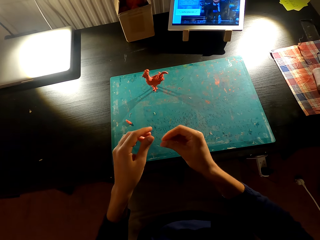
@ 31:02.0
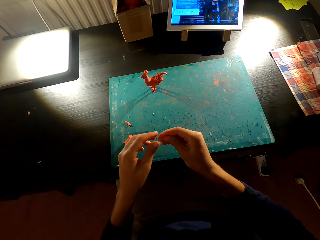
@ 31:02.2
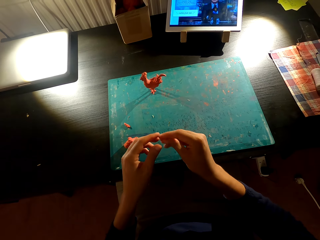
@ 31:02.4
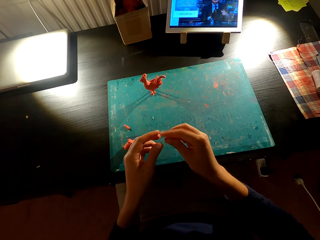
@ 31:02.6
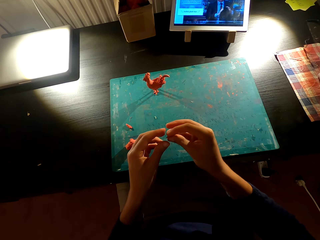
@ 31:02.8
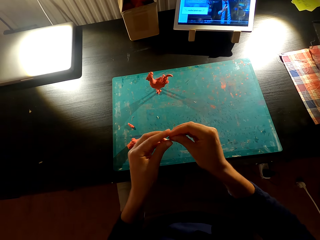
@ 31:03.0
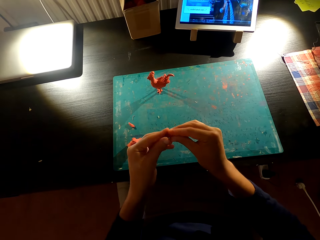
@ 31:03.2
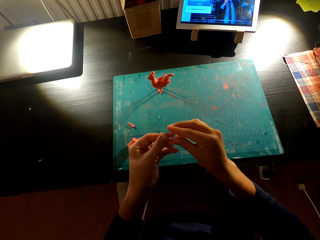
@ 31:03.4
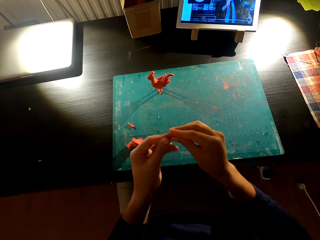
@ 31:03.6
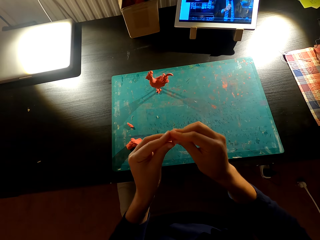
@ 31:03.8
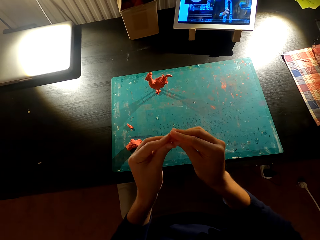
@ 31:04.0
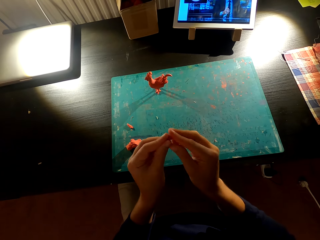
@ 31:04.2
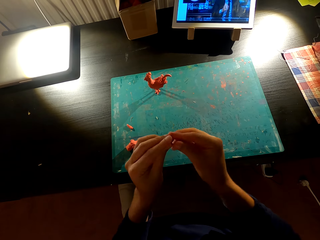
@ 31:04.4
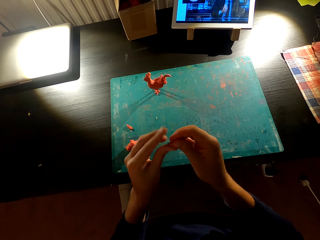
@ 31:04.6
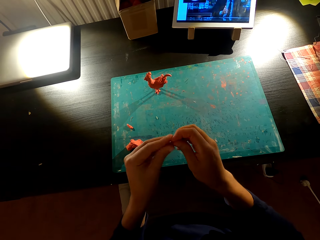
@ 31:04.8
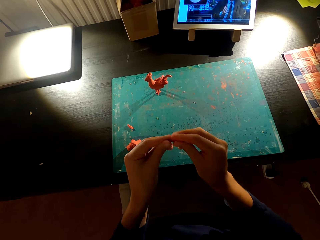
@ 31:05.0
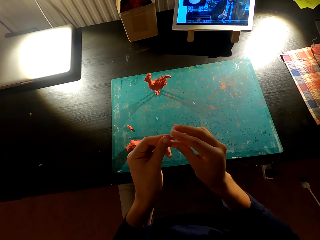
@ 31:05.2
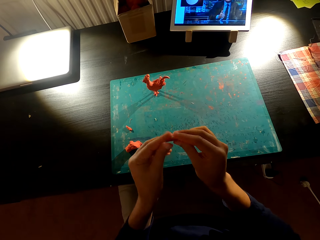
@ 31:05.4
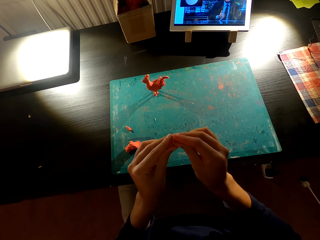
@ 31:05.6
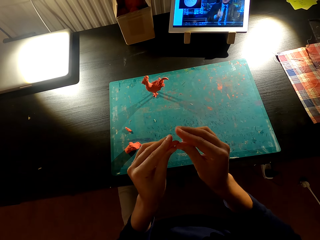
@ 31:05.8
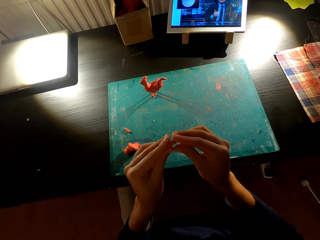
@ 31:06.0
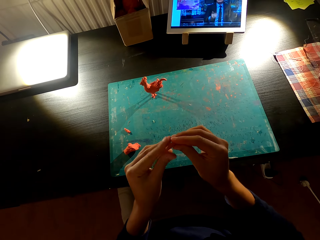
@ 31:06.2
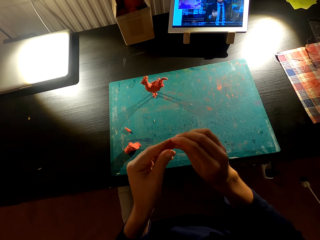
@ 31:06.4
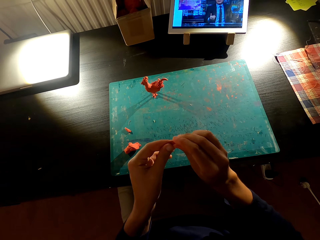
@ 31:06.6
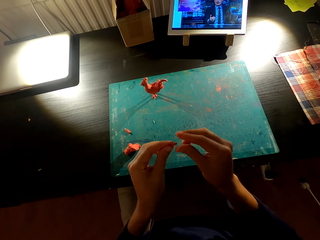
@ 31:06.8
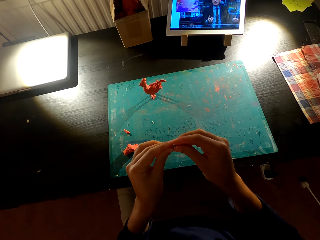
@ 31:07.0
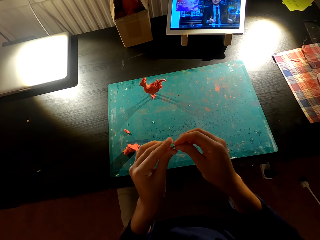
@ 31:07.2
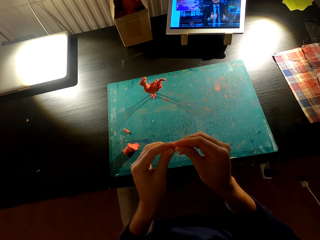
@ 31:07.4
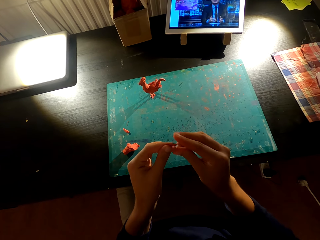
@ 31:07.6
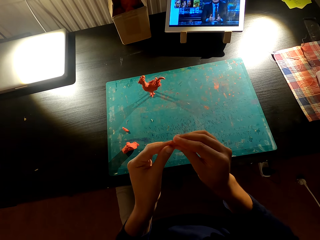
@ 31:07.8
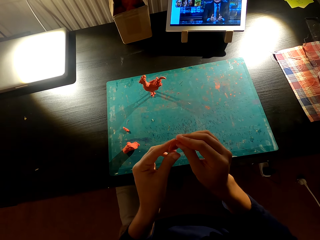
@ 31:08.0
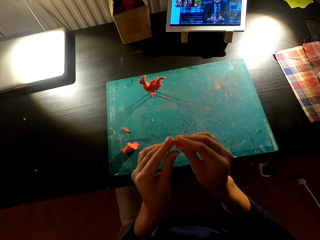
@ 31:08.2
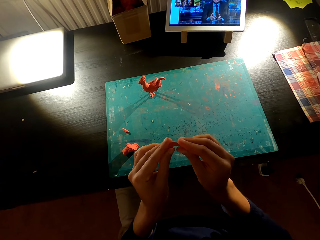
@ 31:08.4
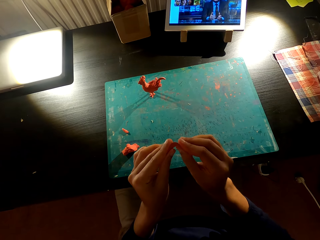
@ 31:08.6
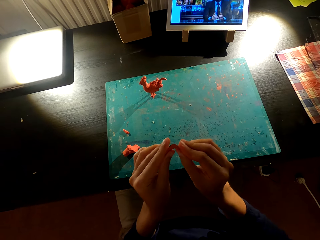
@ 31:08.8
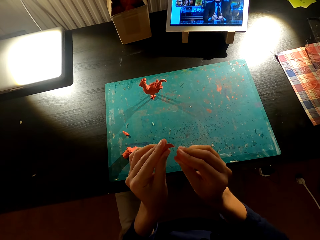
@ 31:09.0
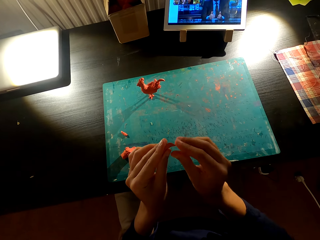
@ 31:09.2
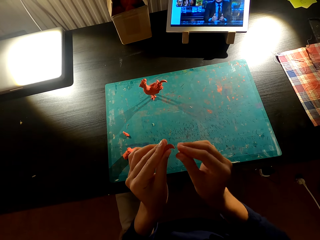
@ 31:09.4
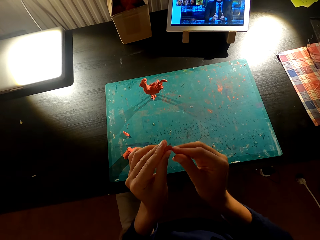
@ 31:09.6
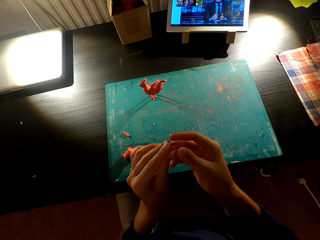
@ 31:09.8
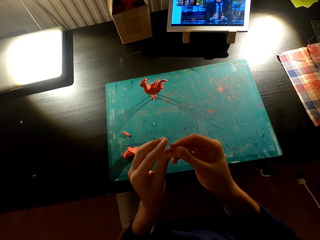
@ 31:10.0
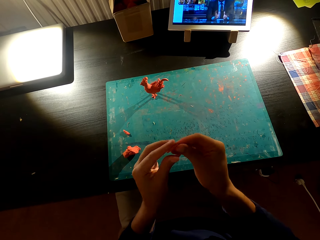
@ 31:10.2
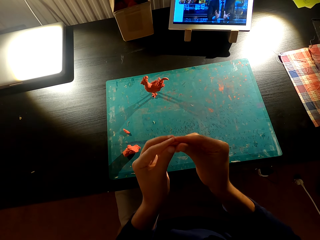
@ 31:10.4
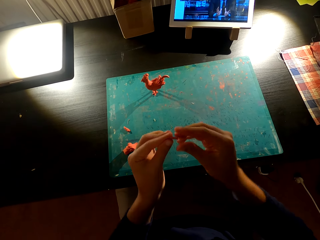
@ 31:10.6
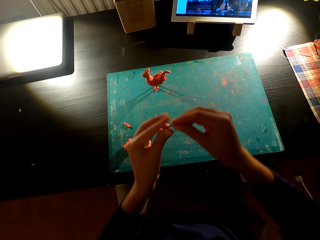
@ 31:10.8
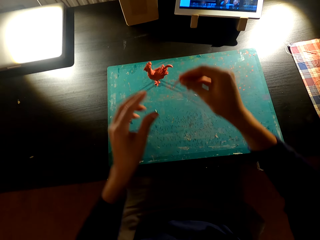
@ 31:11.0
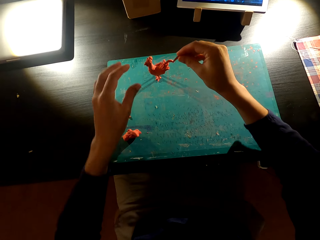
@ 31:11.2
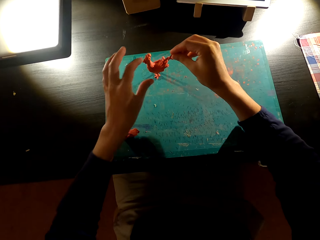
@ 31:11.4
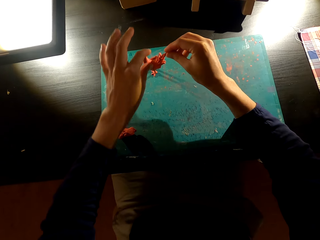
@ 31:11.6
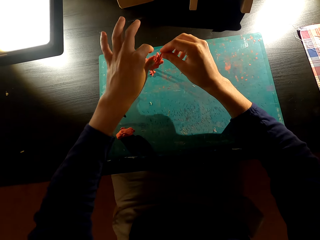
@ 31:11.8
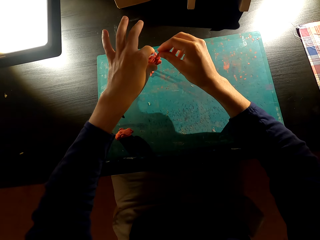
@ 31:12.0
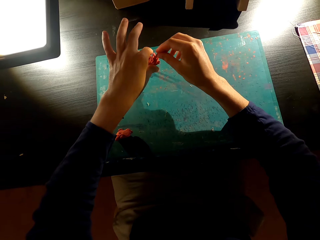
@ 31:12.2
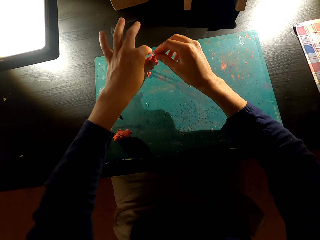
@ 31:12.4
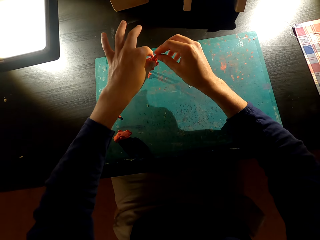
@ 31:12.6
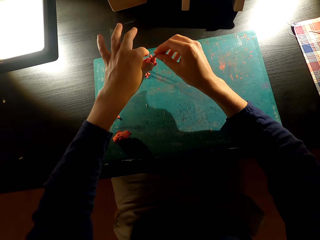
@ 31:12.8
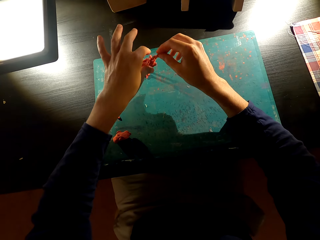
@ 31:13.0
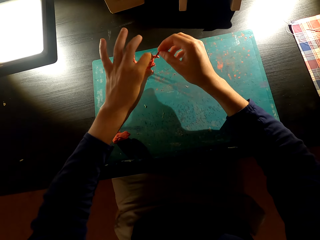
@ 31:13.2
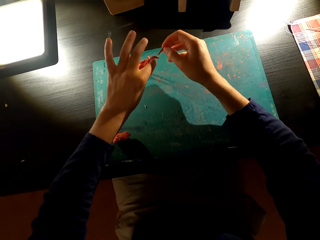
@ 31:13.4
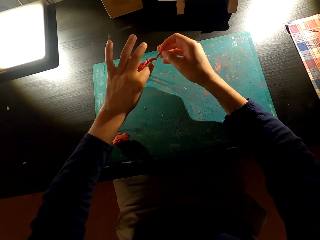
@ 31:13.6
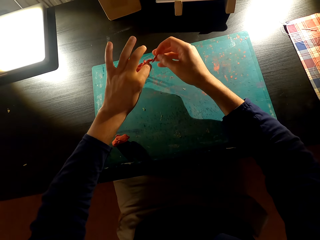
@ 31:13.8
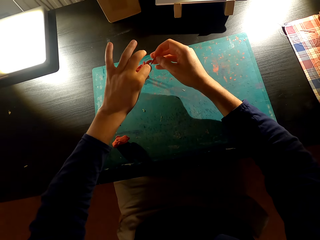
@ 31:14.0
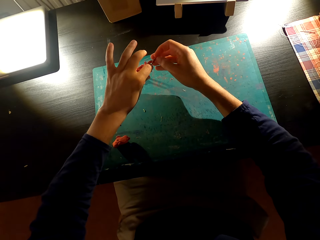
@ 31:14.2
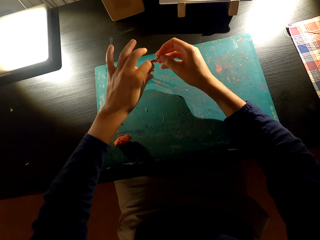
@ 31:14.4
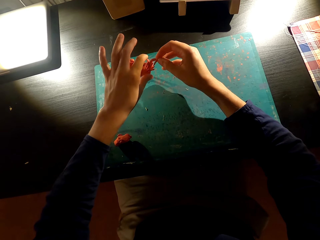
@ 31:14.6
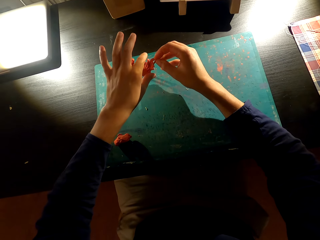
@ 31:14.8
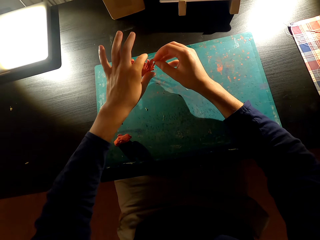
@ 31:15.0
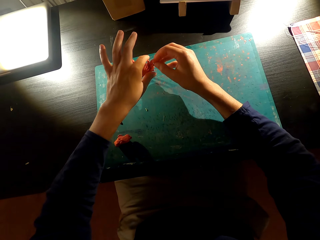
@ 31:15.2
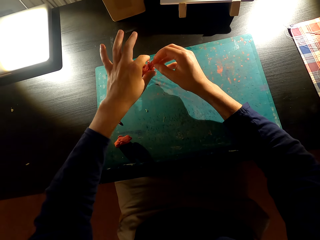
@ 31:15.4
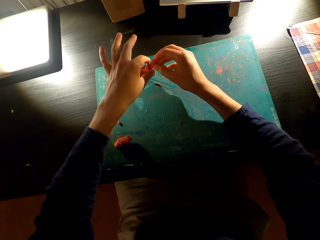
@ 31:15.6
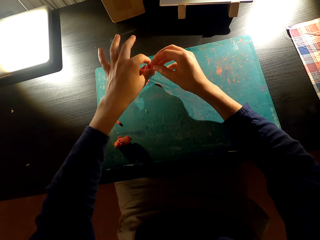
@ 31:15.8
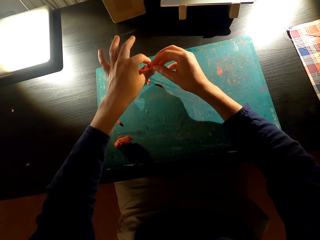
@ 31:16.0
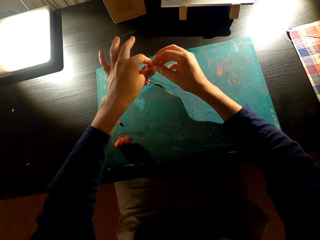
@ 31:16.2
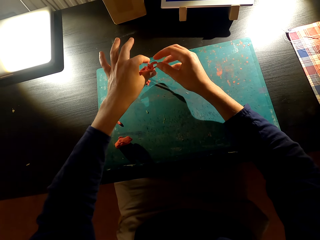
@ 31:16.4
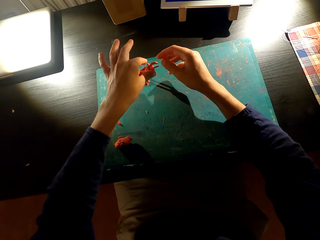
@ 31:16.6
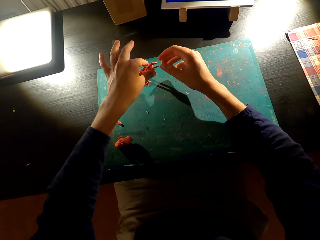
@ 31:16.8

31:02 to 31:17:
The camera wearer molds plasticine in his hands. He adds plasticine on the molded chicken with both hands.

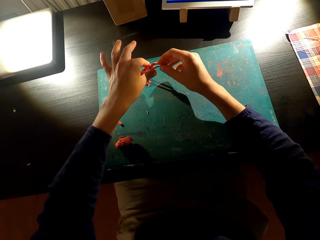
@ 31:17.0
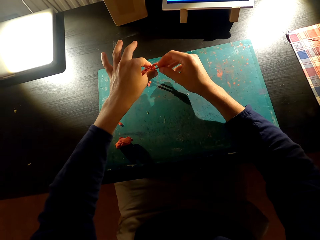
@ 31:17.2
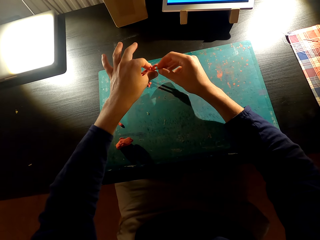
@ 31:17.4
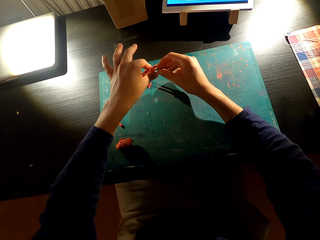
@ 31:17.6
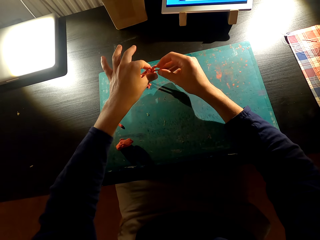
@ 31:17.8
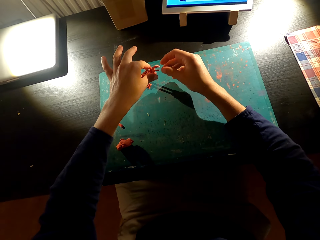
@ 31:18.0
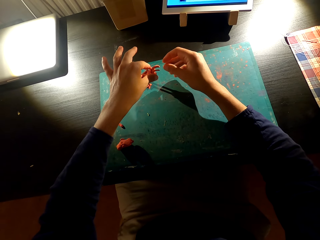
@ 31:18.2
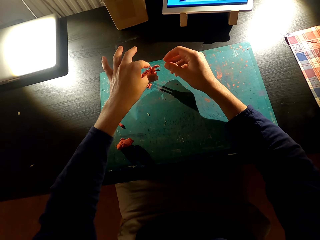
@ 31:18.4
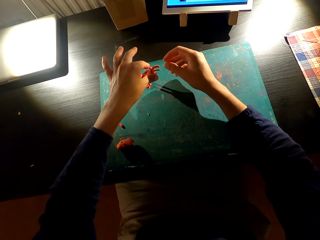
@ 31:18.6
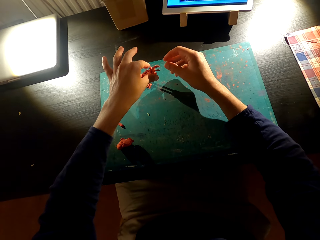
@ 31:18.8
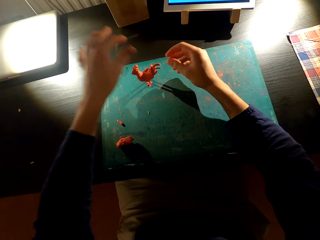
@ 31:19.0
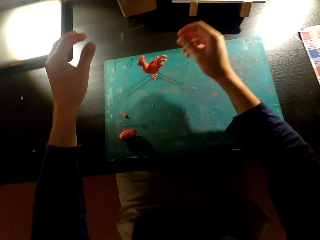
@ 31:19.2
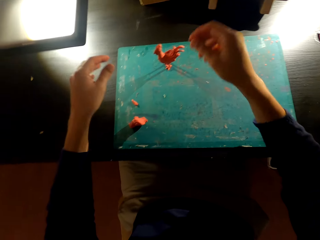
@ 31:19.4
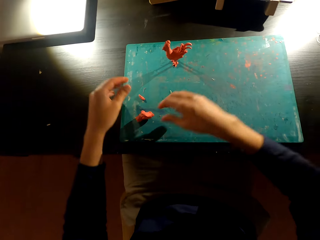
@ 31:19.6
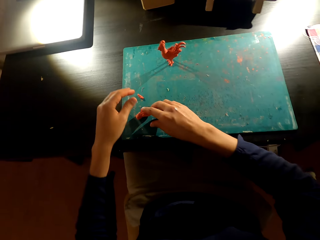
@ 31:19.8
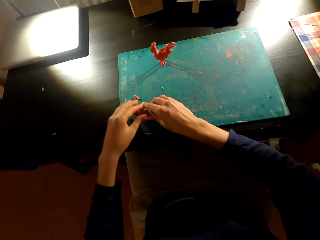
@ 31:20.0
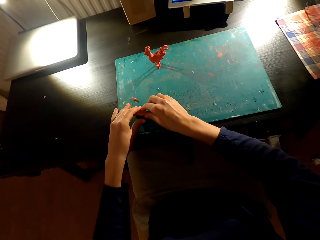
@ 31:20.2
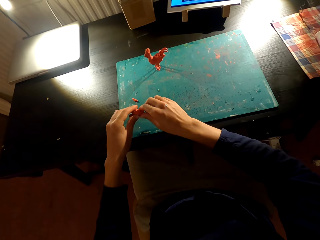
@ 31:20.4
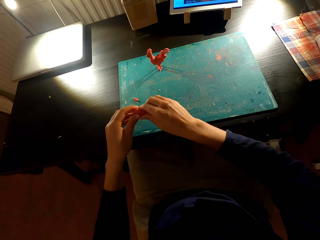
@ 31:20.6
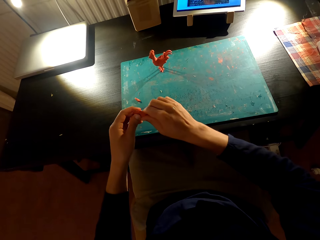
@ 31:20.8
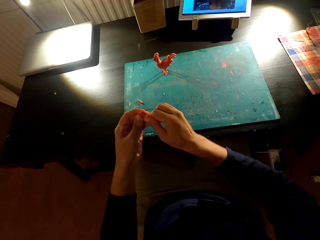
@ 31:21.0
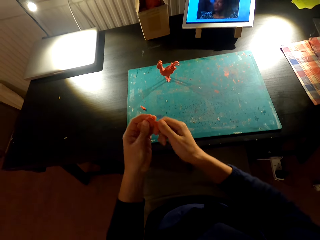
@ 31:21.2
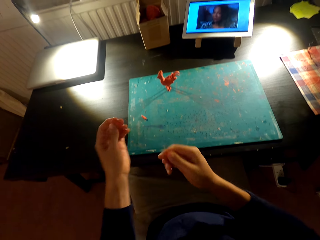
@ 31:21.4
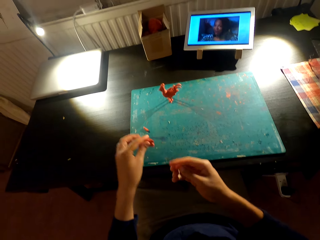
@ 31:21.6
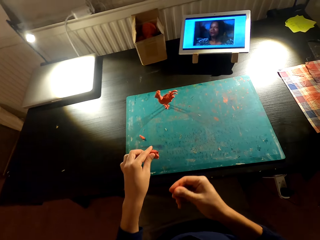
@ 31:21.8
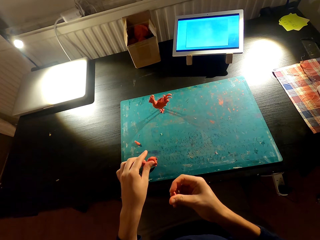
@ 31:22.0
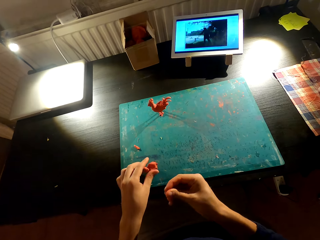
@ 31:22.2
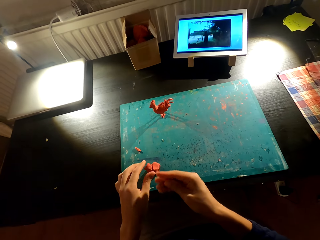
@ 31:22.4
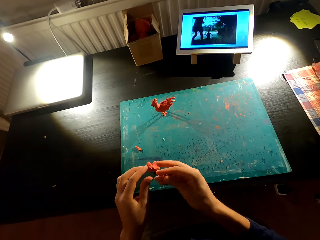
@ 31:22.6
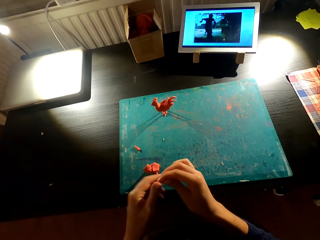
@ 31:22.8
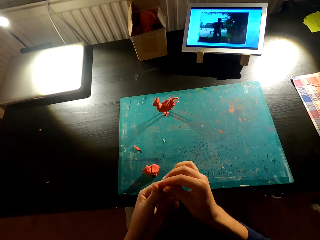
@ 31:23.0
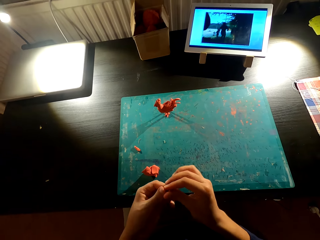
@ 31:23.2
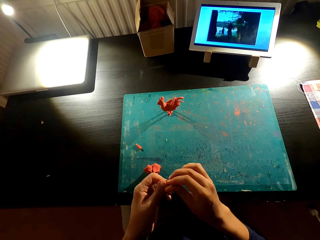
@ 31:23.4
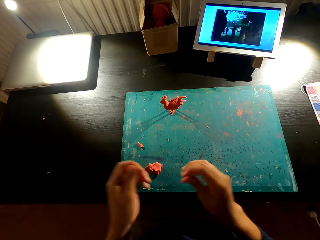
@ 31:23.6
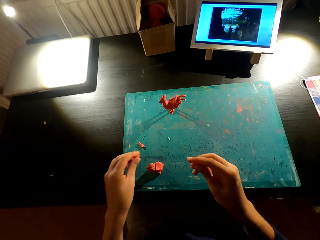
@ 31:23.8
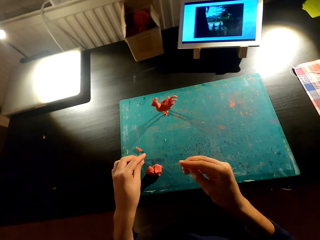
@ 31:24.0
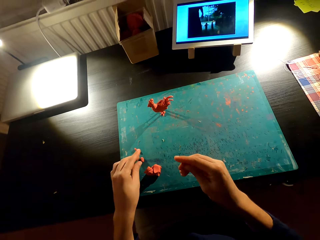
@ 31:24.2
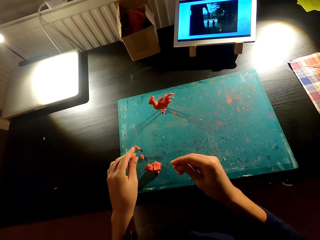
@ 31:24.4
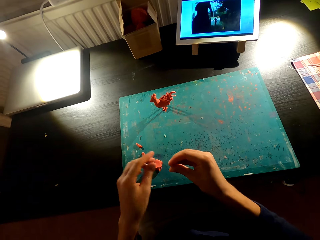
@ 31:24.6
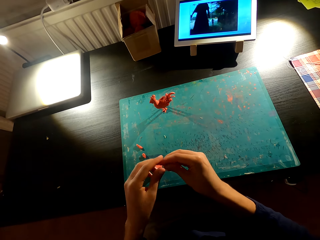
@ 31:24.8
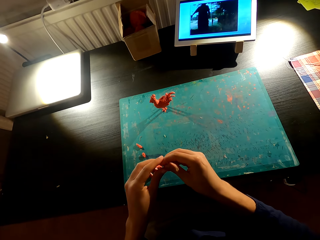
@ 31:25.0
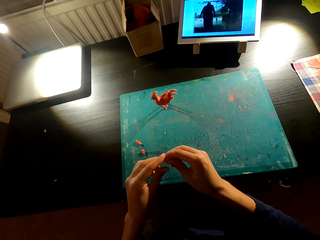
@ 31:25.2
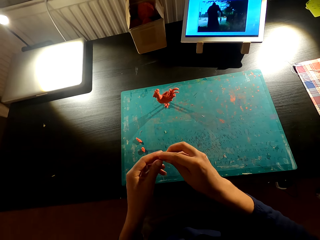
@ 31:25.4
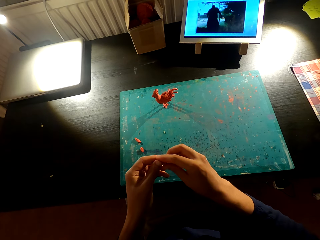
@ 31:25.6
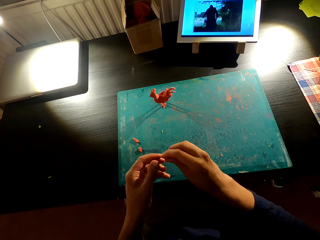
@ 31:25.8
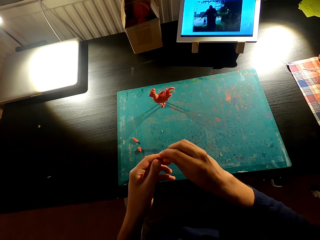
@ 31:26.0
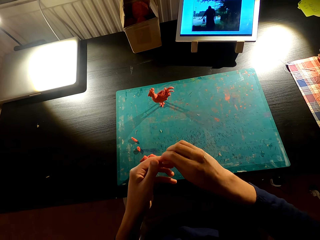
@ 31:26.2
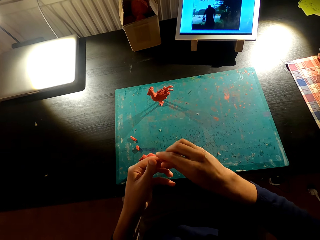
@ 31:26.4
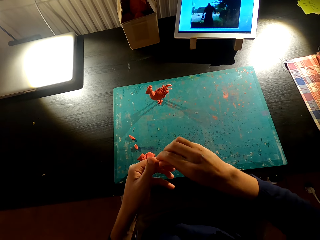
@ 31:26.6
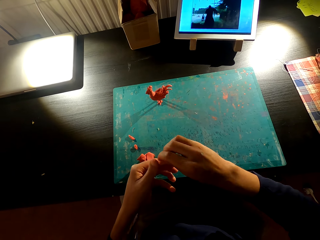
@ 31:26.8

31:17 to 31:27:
The camera wearer cuts plasticine on the table with both hands. They put the plasticine on the table. They cut something with both hands. They mold something with hands.
